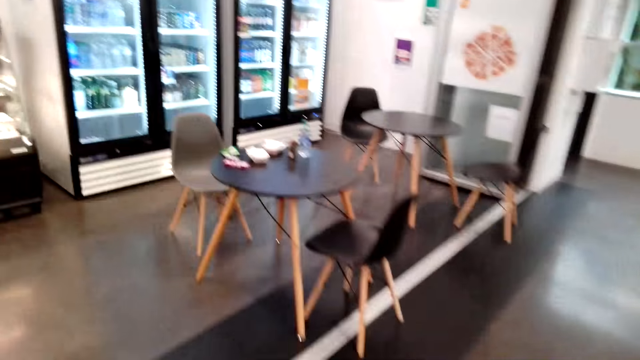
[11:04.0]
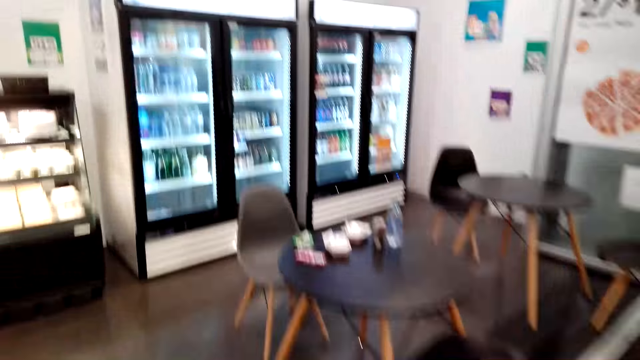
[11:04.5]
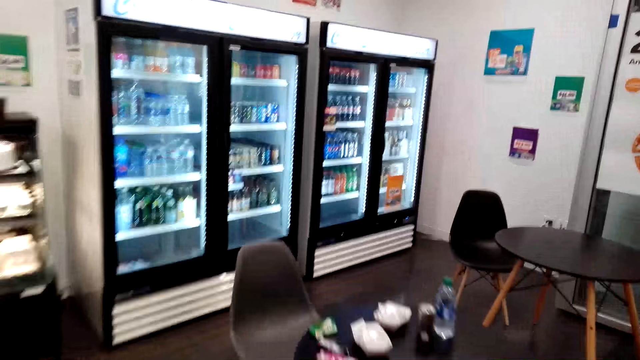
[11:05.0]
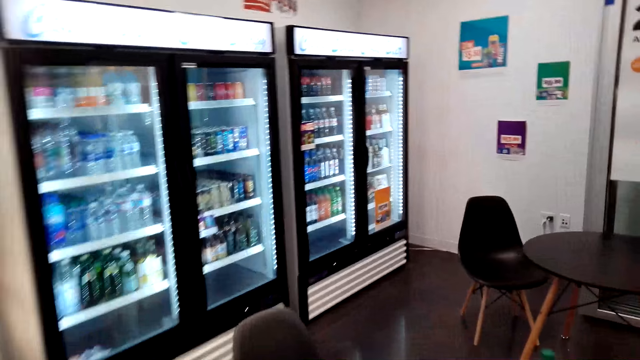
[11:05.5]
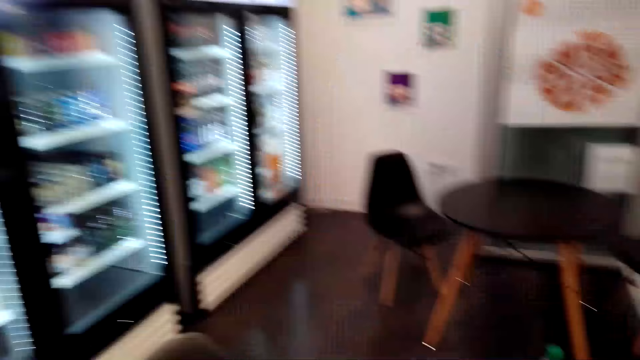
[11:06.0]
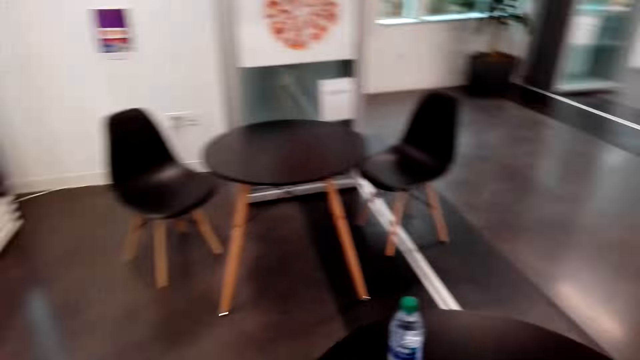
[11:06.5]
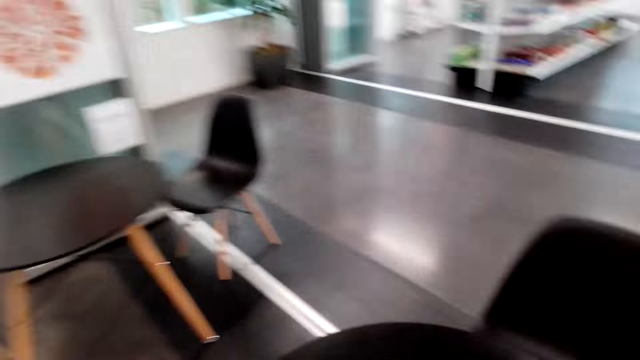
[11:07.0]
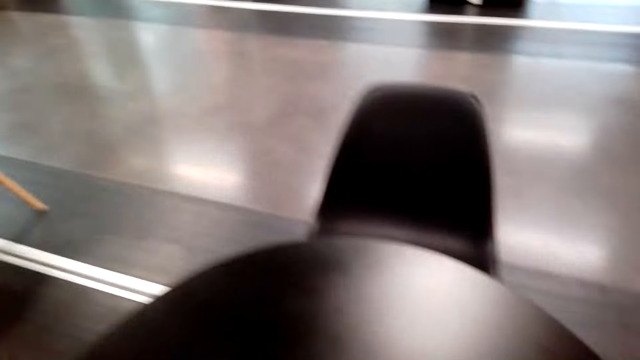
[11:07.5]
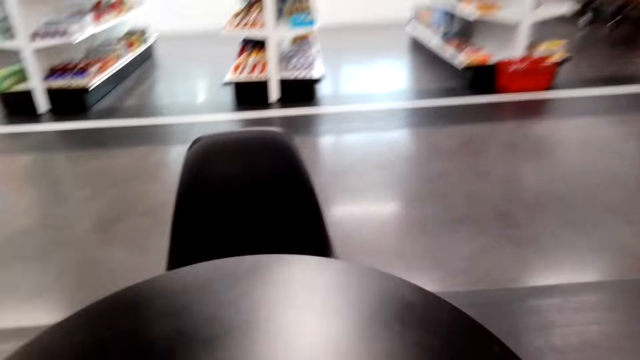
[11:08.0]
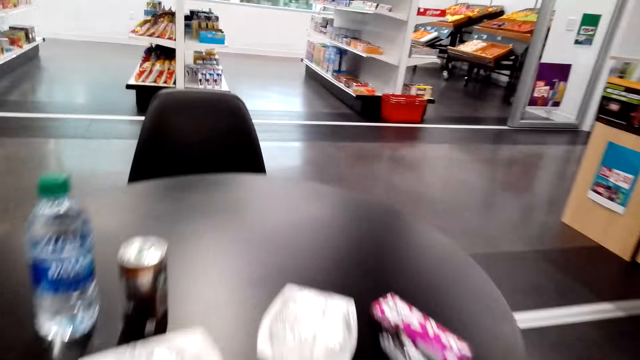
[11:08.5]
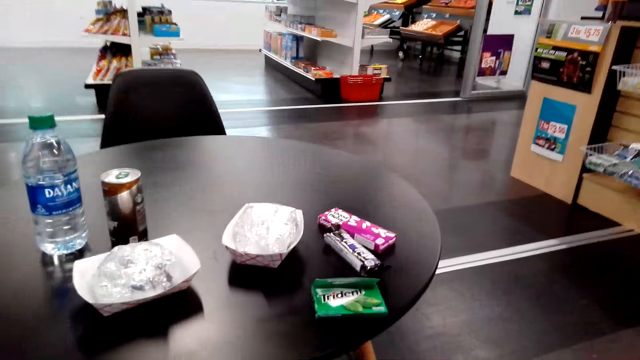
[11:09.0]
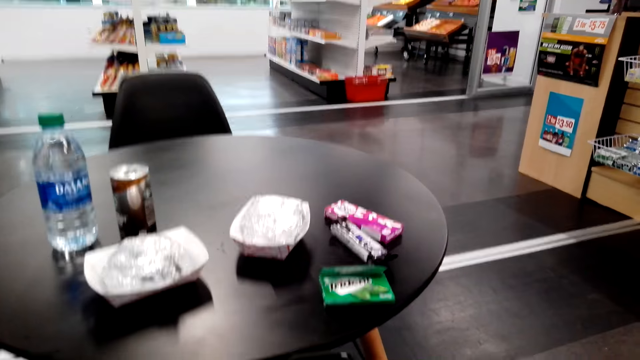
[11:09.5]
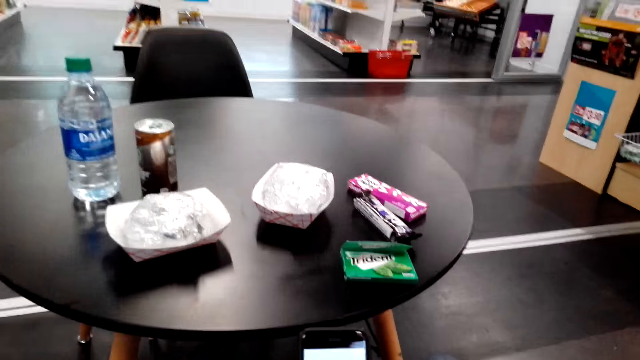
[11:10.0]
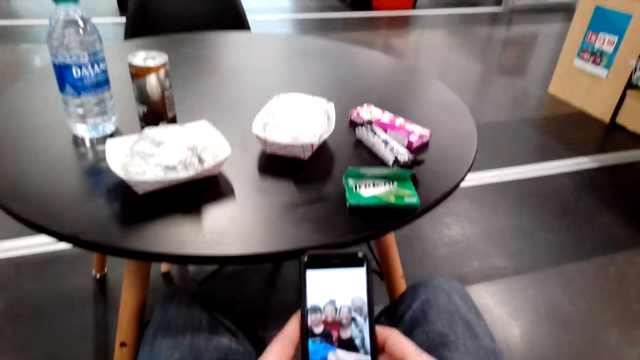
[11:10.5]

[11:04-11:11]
The camera wearer sits down on the chair.

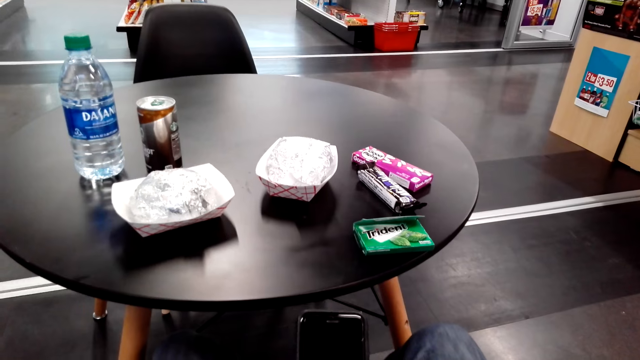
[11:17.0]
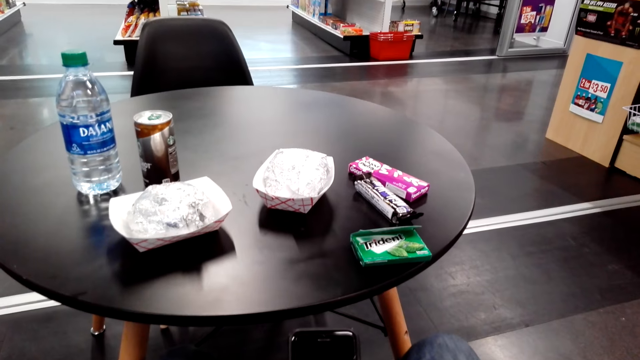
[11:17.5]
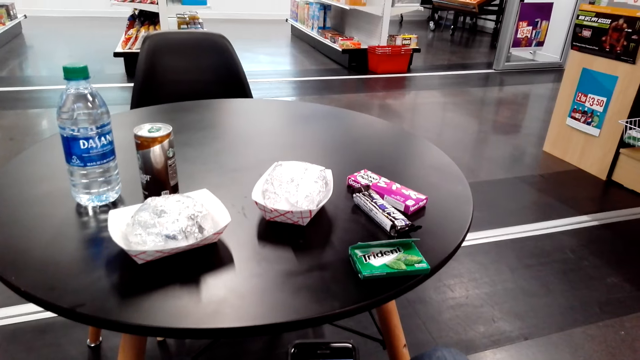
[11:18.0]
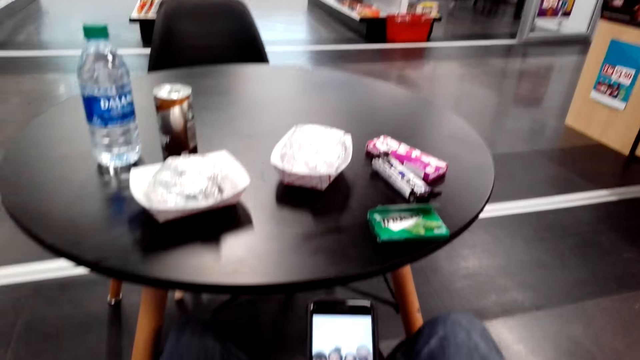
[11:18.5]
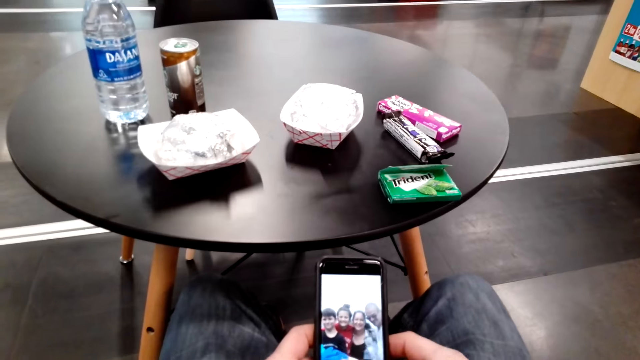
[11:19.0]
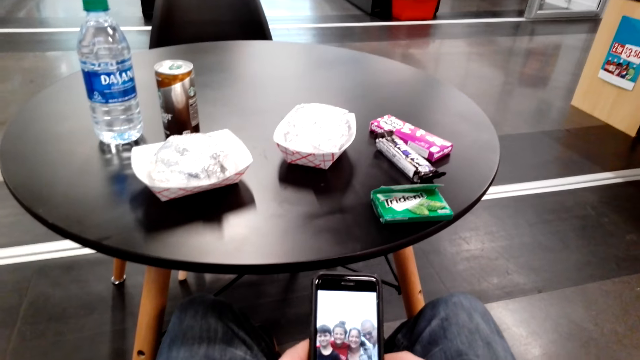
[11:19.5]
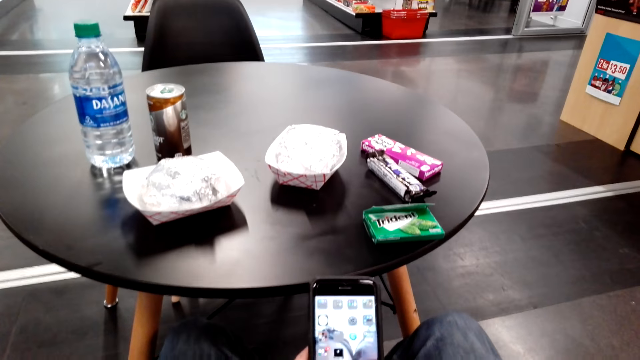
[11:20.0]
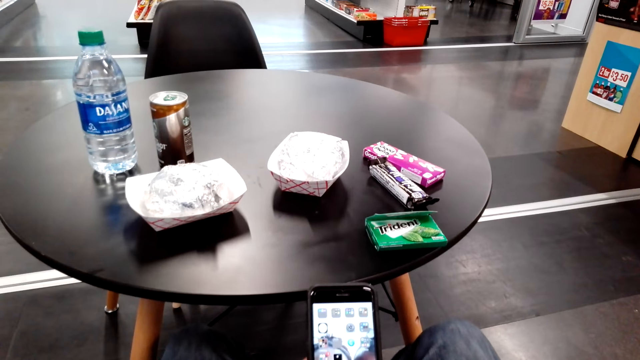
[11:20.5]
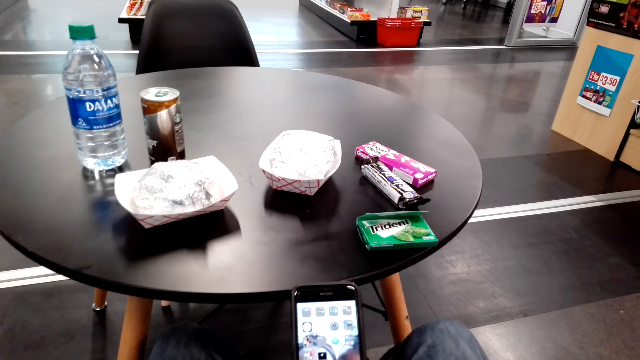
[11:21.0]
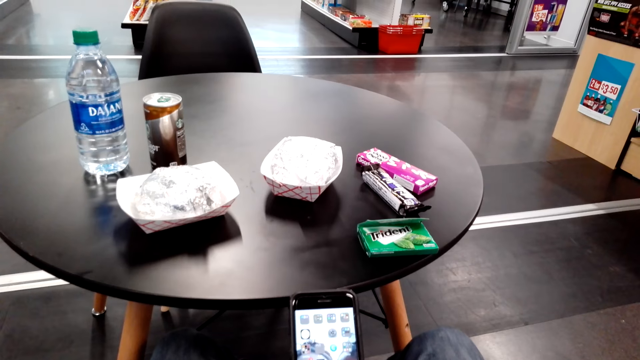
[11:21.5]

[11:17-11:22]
The camera wearer scrolls on the cellphone.

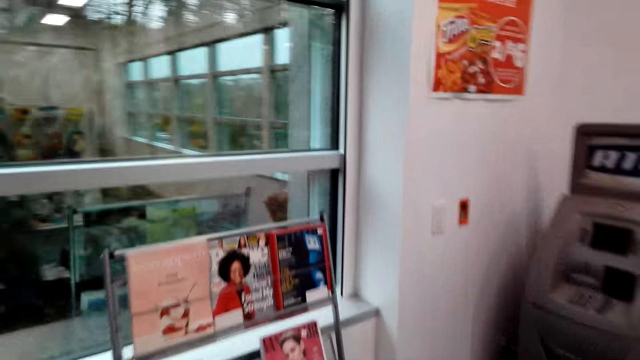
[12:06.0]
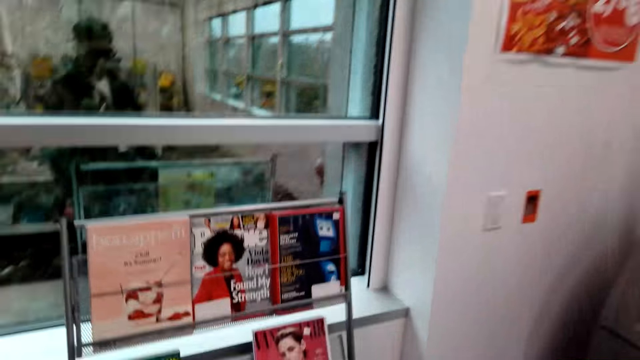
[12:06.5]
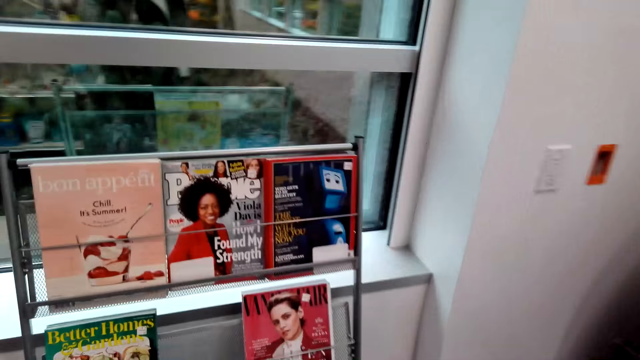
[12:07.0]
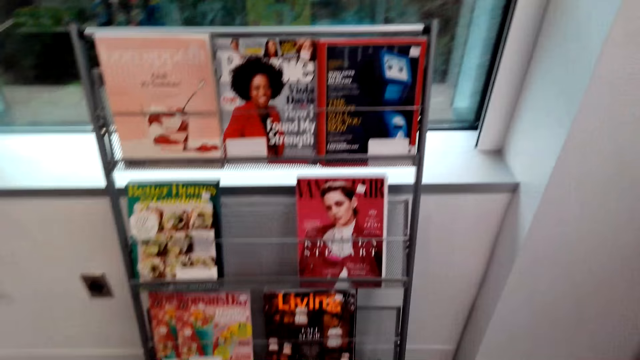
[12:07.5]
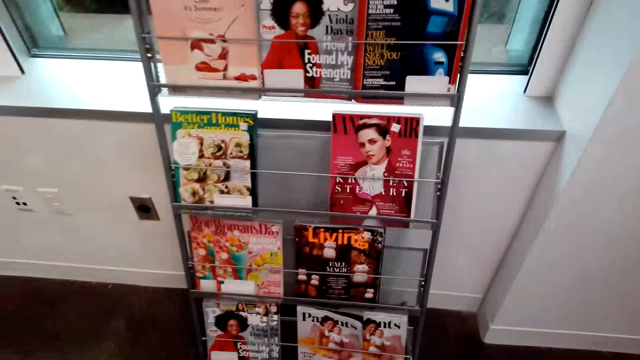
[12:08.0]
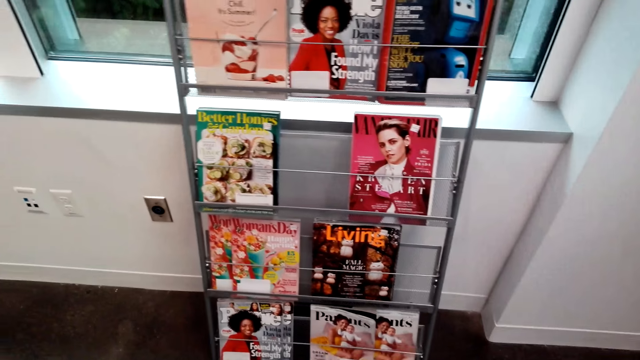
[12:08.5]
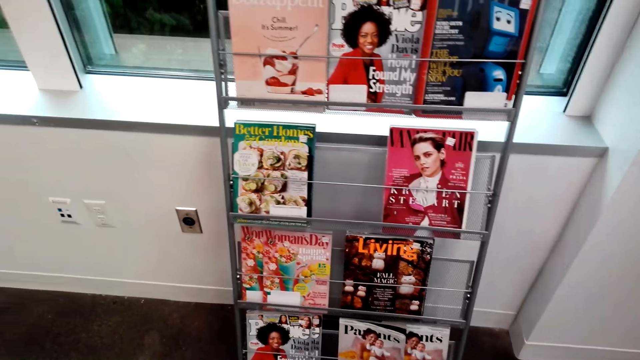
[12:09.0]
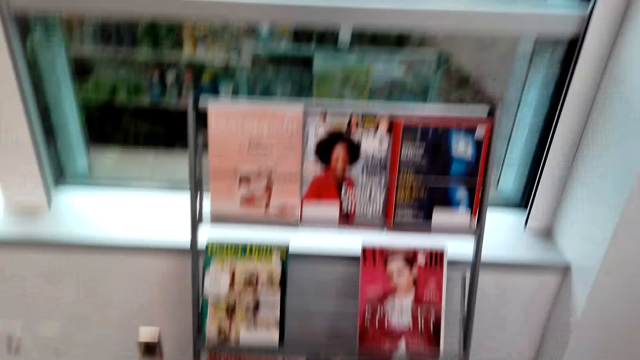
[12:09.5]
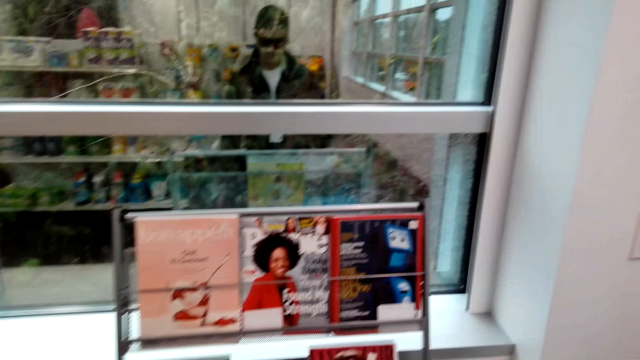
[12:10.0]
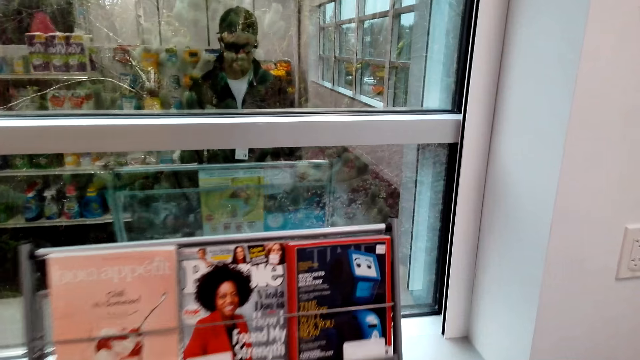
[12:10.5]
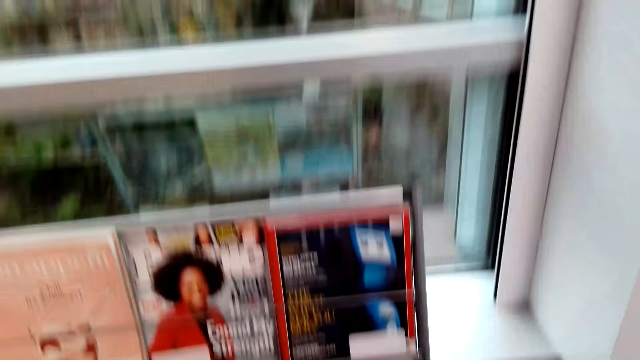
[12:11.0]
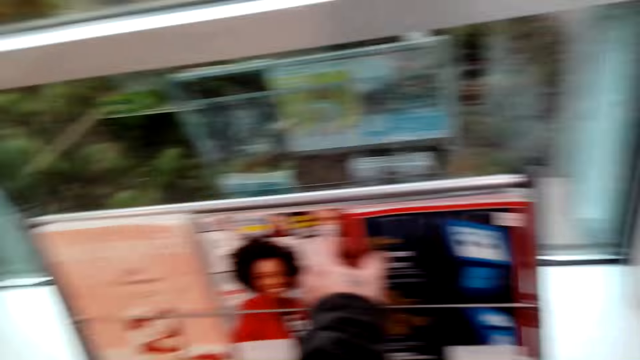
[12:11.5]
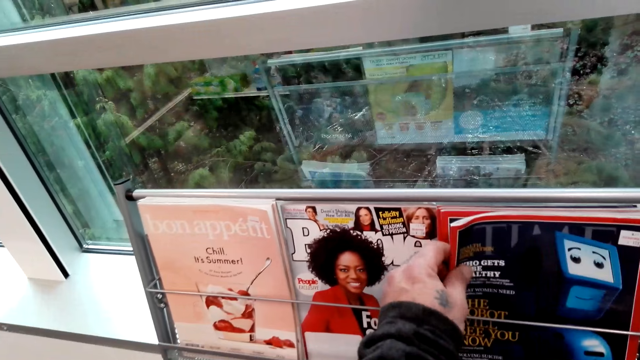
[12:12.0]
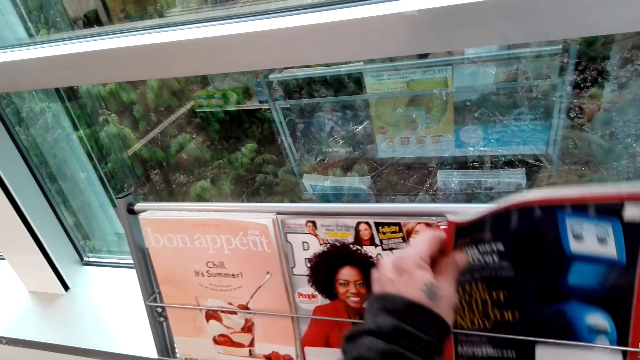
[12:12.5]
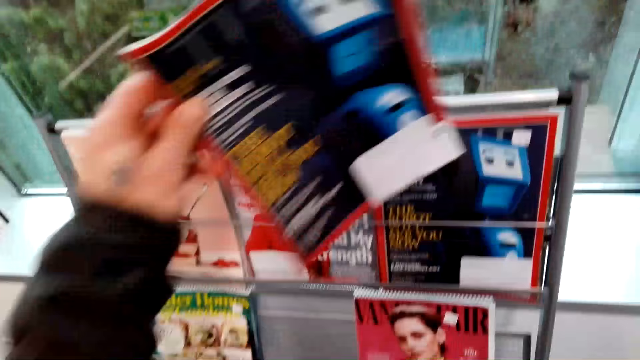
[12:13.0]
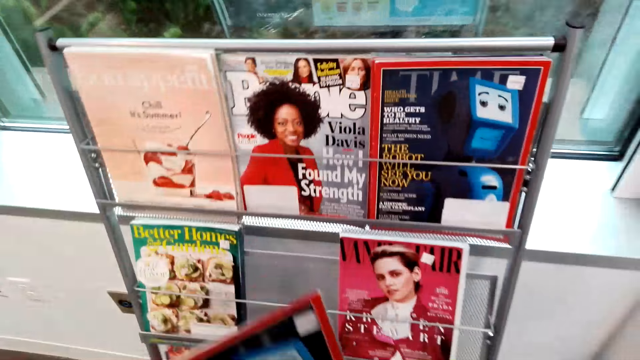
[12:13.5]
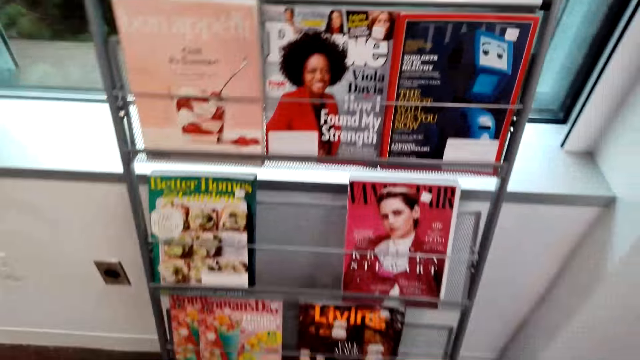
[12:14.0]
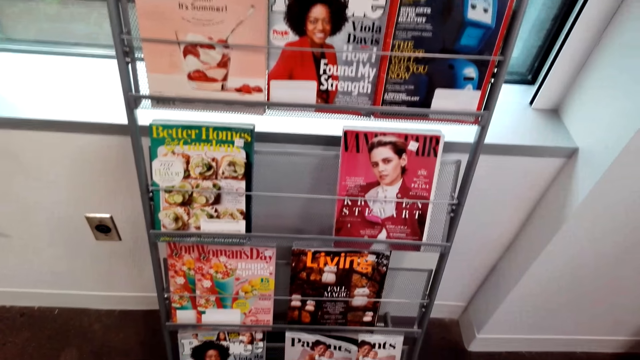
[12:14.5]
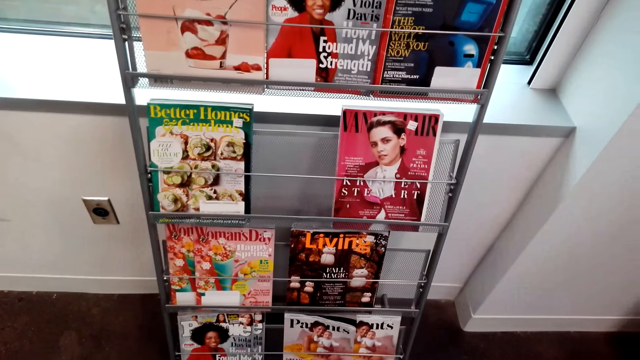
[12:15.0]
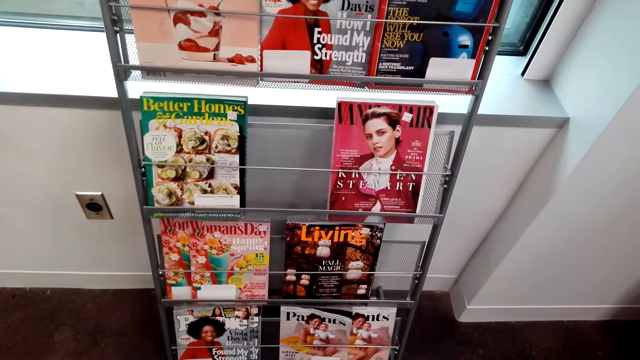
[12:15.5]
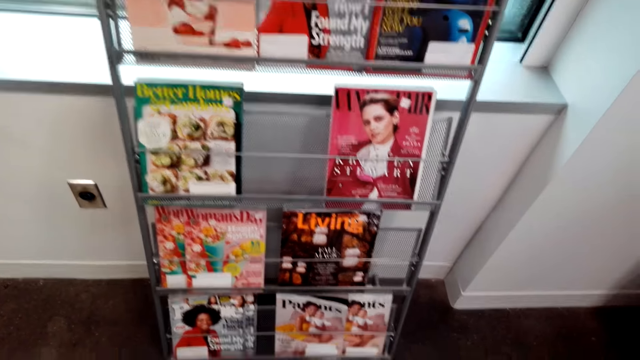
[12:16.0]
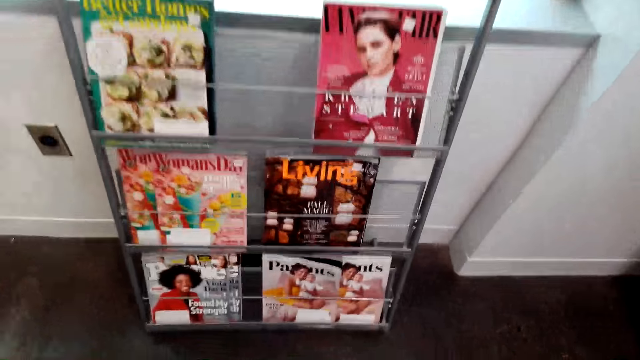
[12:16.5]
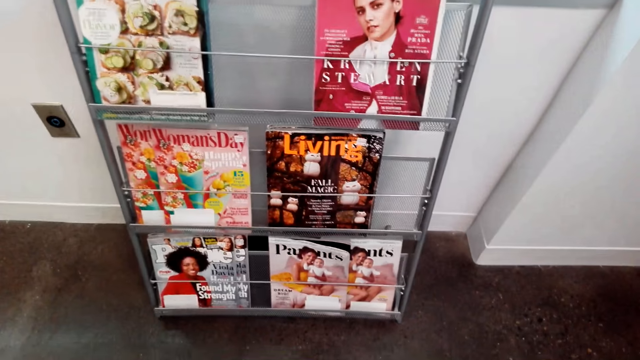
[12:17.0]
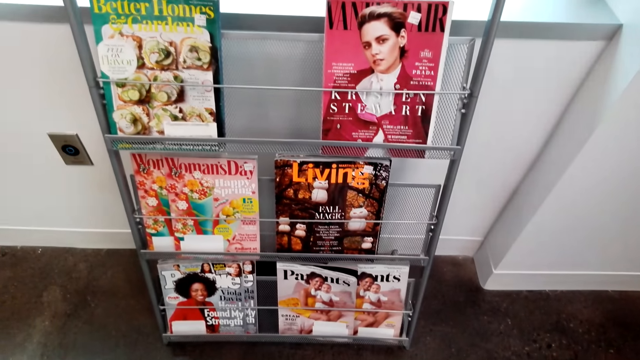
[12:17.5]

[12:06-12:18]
The camera wearer stares at the bookshelf. They converse. They pick the bookshelf. They look at the picture. They take the book. They read the book. They look at the photos.
